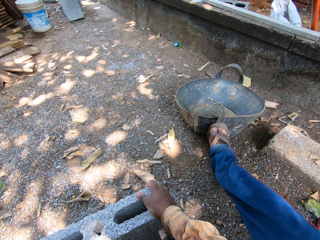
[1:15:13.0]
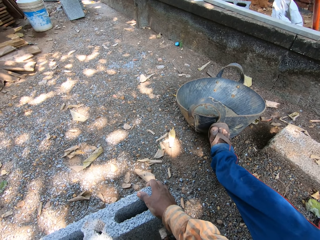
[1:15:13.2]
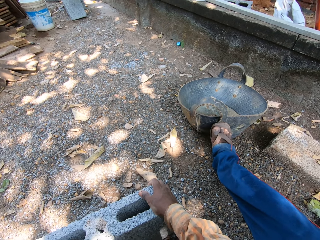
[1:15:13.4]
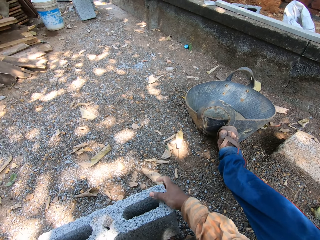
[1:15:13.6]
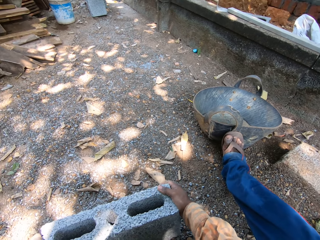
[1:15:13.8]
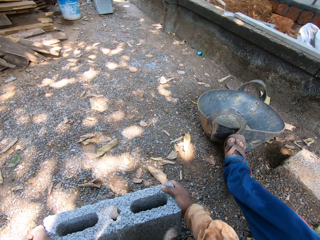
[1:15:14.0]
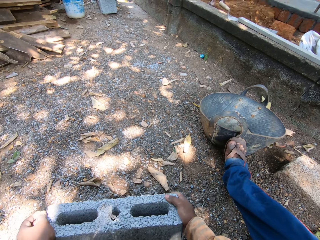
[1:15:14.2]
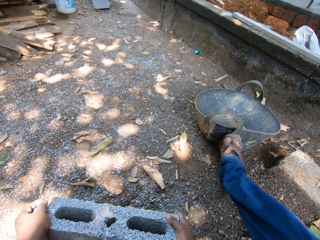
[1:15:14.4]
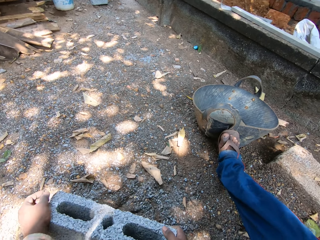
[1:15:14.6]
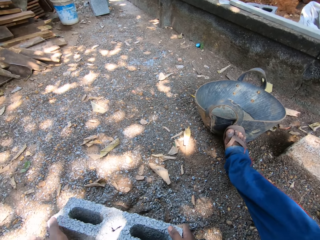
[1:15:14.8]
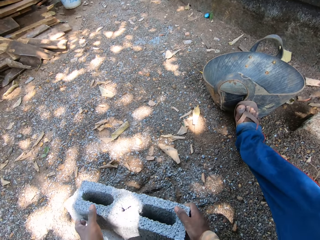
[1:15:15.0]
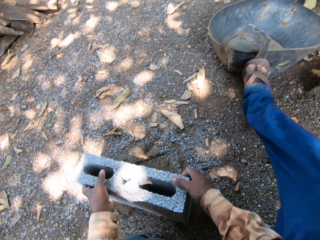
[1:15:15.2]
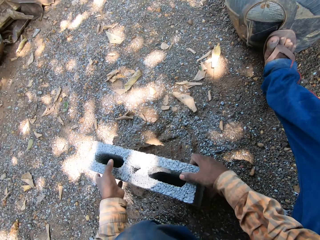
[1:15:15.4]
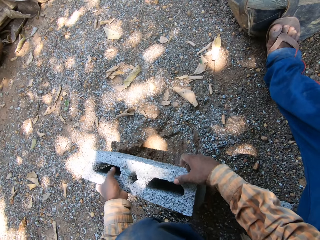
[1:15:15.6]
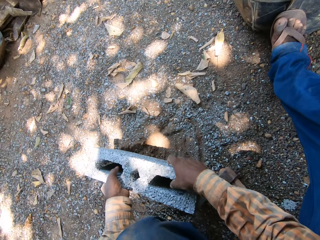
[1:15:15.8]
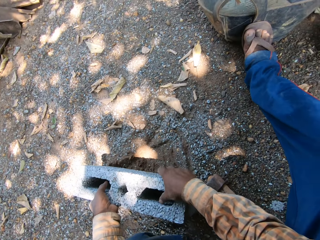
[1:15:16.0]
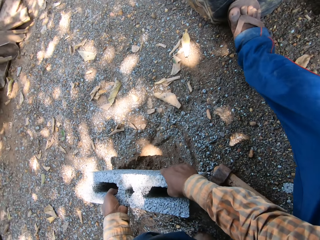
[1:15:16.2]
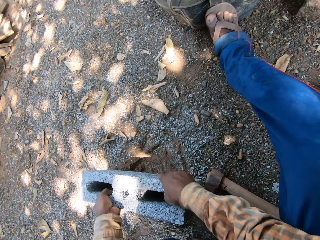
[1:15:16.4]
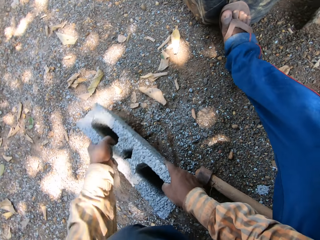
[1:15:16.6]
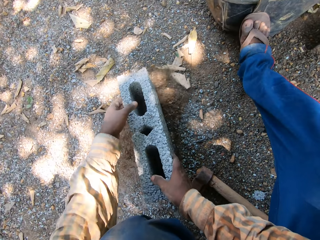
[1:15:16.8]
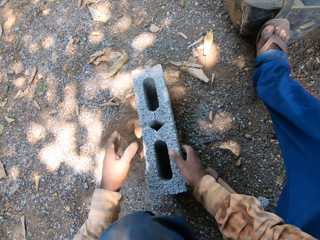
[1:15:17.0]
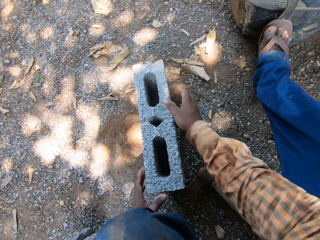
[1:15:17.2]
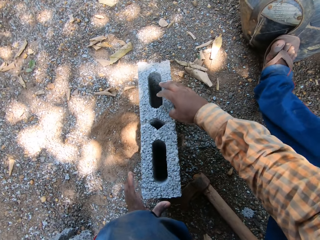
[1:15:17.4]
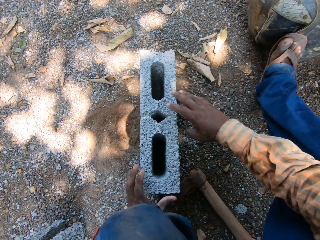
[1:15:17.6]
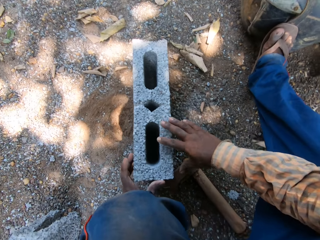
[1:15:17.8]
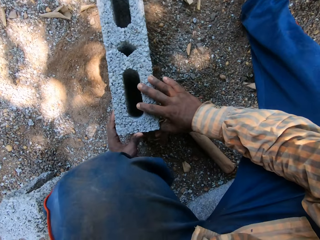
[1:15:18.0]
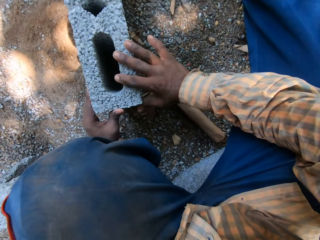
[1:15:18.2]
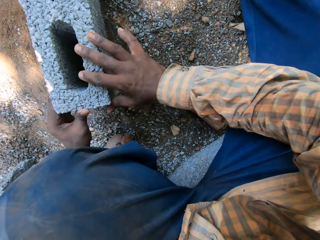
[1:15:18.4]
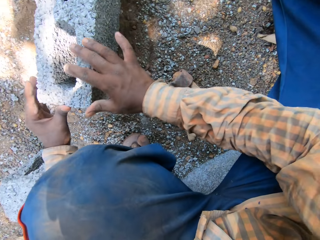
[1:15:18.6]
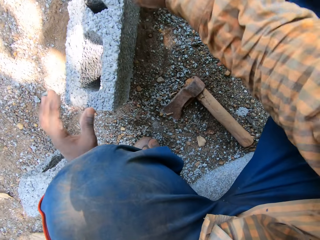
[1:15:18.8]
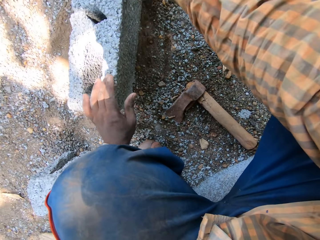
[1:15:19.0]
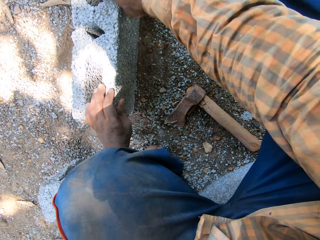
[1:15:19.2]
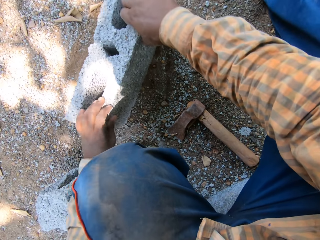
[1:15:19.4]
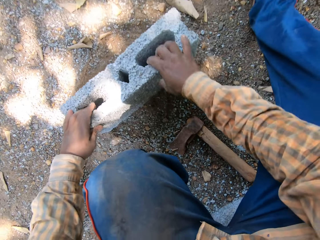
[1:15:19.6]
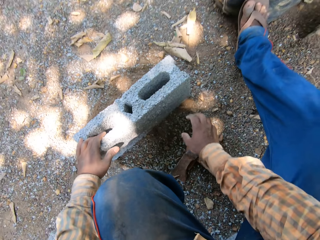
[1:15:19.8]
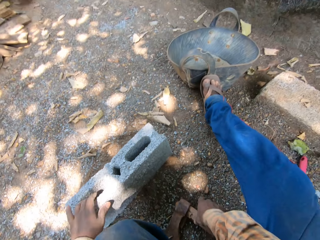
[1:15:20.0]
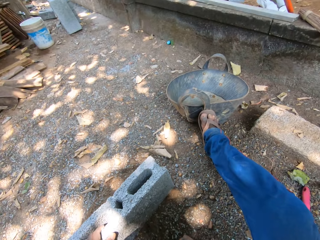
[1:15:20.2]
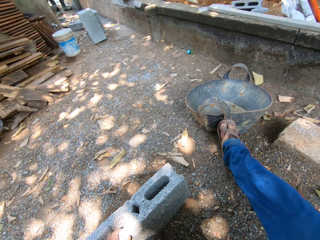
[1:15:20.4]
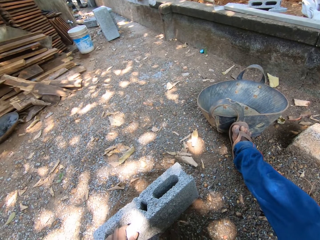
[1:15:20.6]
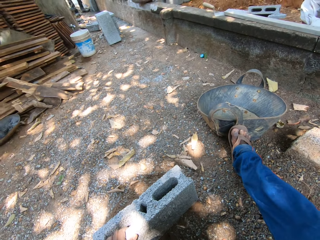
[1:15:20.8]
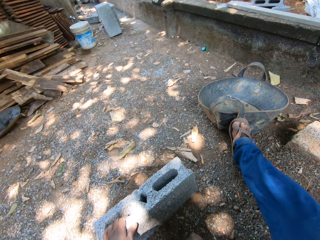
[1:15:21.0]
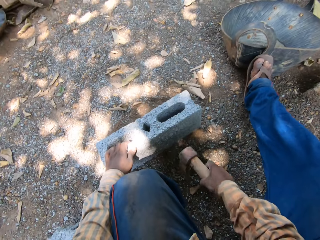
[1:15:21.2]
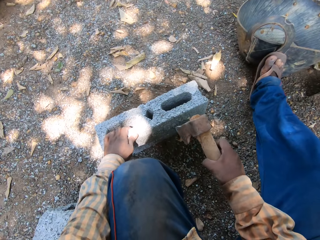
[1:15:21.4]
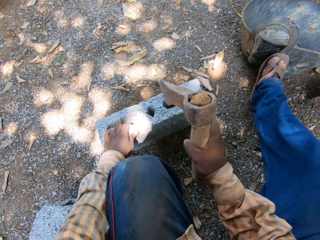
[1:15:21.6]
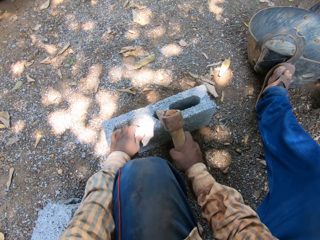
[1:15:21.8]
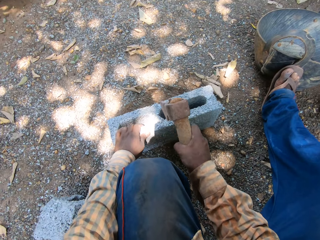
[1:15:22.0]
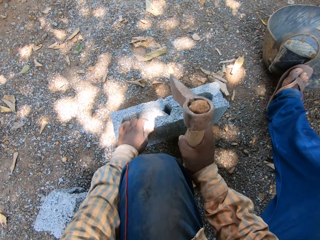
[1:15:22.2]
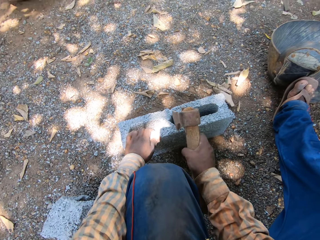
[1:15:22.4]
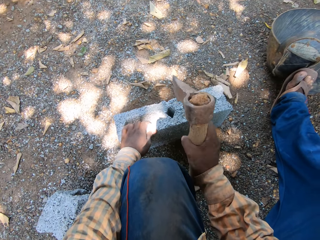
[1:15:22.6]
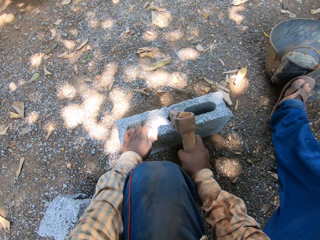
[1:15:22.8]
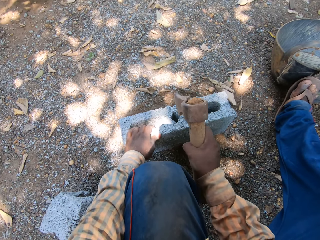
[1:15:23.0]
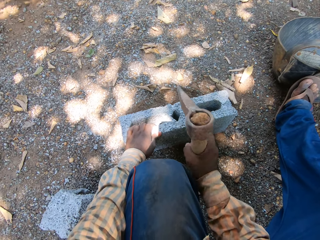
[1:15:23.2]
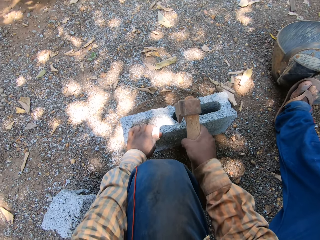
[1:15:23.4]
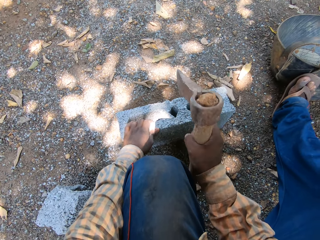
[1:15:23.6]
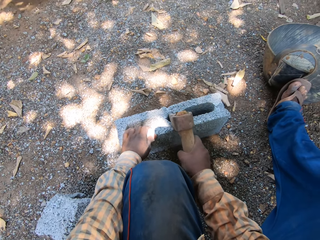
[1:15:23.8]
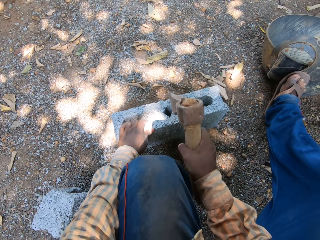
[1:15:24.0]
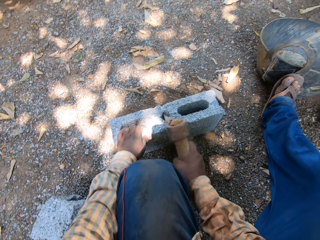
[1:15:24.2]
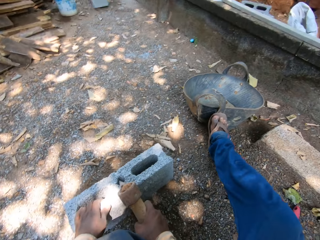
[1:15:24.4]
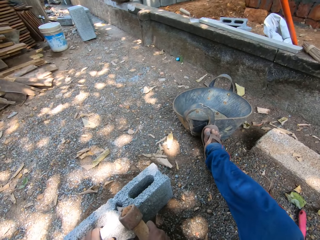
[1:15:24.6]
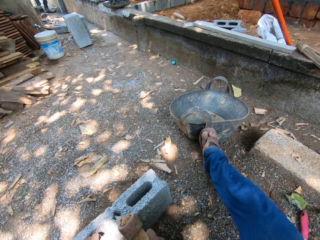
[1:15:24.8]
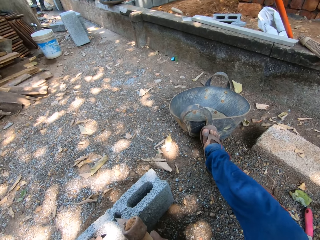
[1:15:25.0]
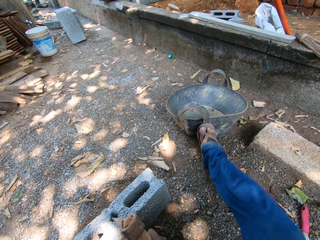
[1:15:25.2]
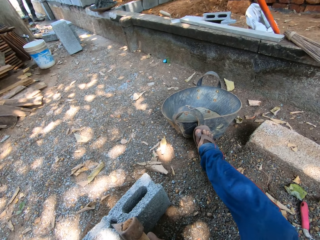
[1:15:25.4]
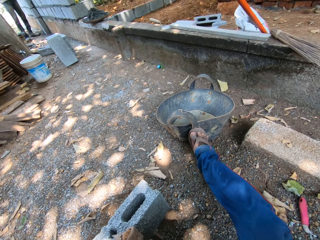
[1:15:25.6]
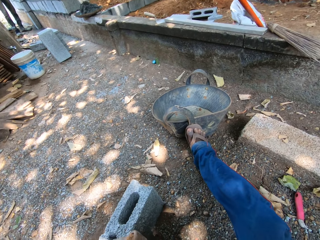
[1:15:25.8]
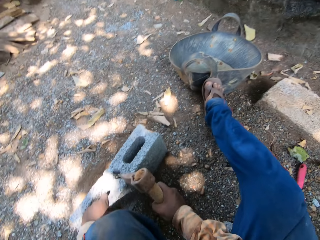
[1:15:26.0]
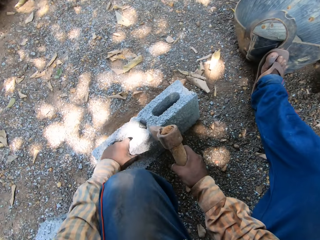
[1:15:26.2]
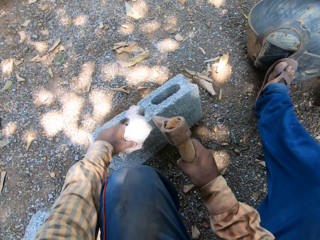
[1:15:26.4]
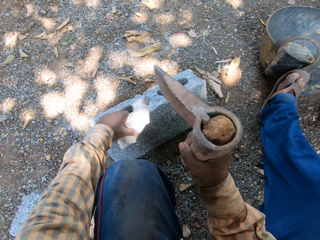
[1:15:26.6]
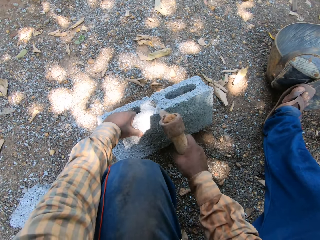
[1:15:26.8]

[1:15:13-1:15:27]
The camera wearer turns the brick on the ground with both hands. He picks up the axe from the ground with his right hand. He holds the brick with his left hand. He hits the brick with the axe in his right hand. He cuts the concrete block.

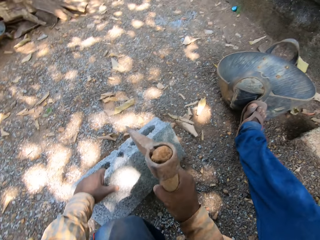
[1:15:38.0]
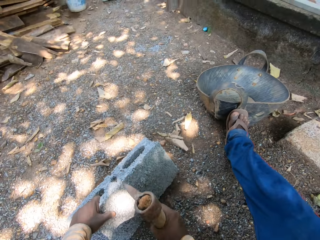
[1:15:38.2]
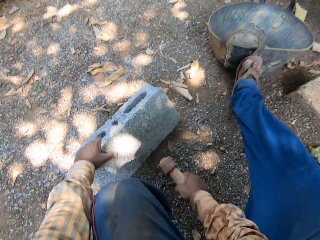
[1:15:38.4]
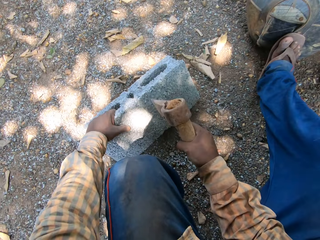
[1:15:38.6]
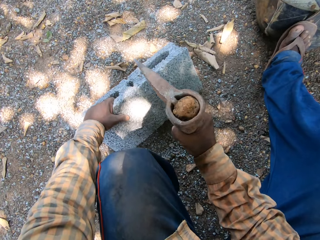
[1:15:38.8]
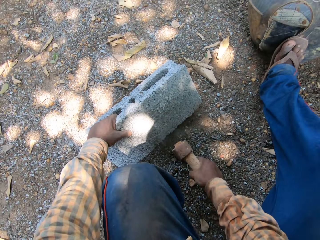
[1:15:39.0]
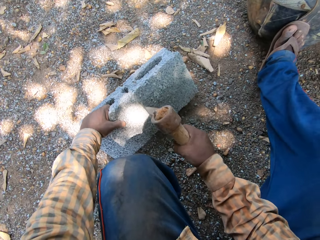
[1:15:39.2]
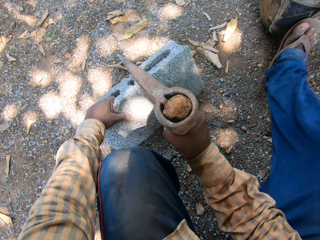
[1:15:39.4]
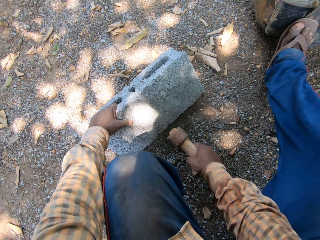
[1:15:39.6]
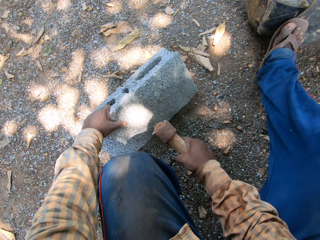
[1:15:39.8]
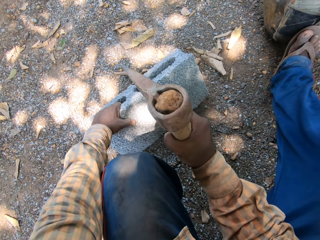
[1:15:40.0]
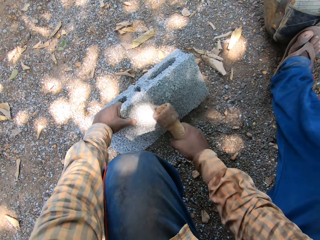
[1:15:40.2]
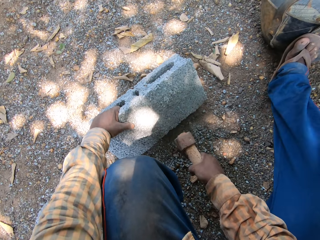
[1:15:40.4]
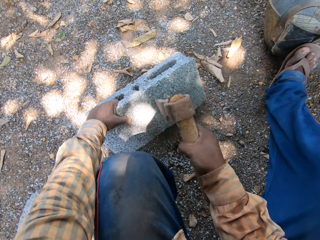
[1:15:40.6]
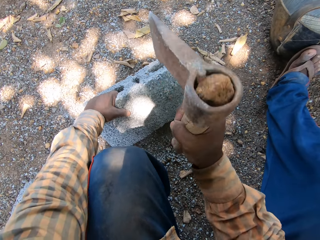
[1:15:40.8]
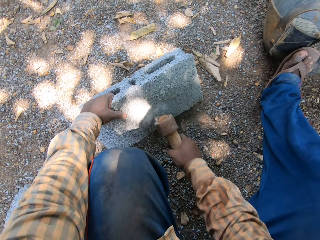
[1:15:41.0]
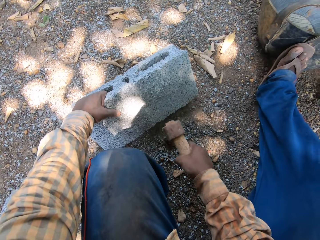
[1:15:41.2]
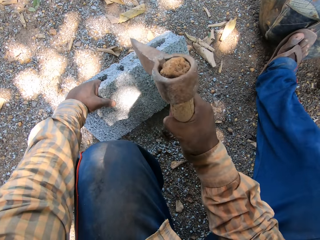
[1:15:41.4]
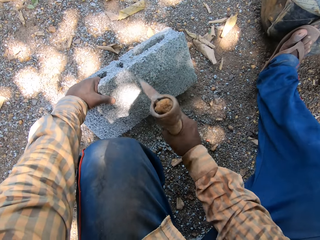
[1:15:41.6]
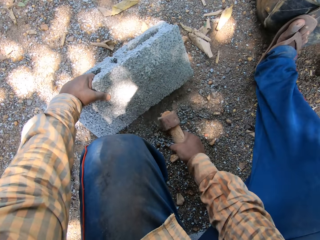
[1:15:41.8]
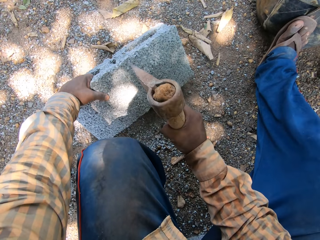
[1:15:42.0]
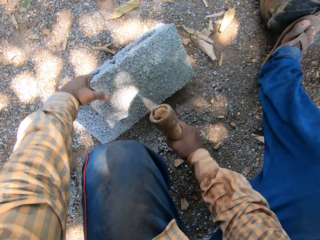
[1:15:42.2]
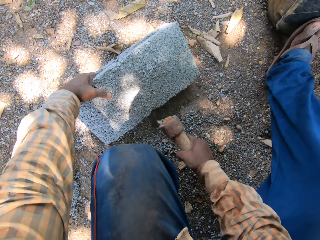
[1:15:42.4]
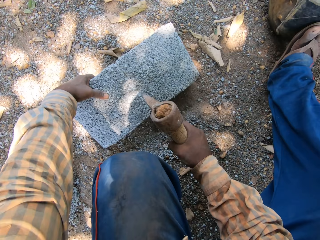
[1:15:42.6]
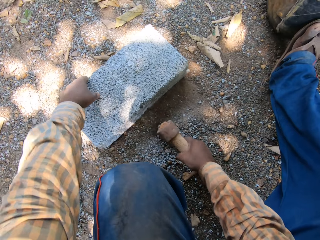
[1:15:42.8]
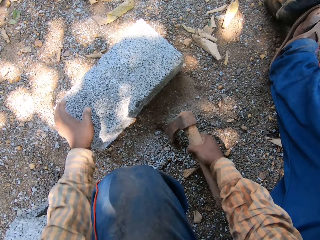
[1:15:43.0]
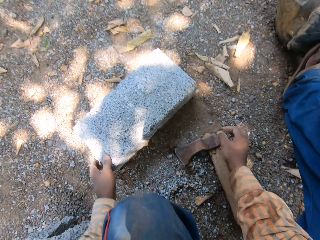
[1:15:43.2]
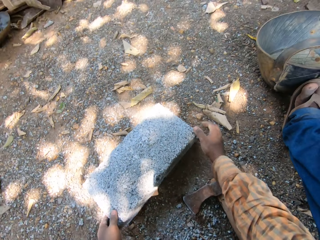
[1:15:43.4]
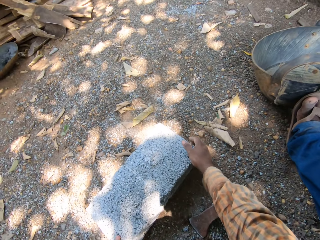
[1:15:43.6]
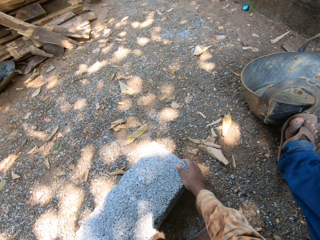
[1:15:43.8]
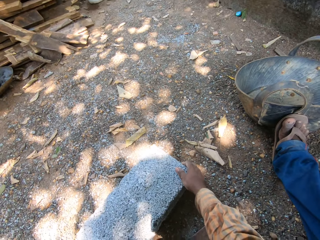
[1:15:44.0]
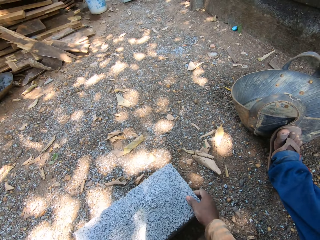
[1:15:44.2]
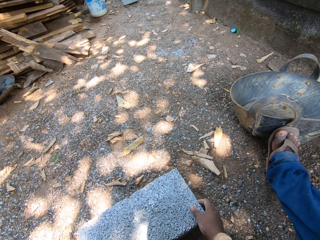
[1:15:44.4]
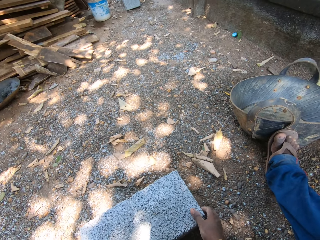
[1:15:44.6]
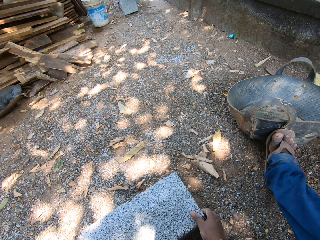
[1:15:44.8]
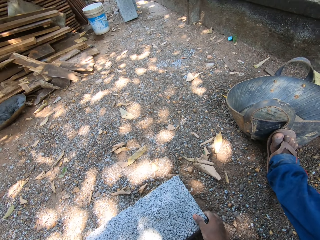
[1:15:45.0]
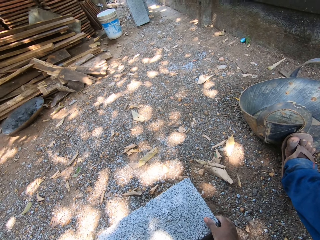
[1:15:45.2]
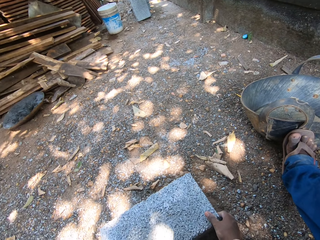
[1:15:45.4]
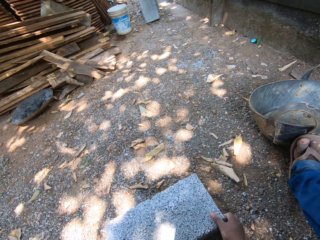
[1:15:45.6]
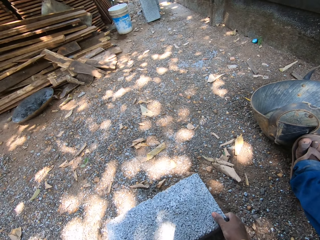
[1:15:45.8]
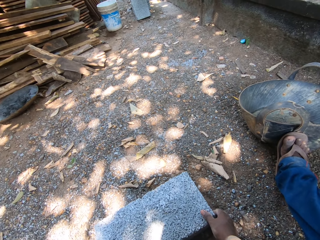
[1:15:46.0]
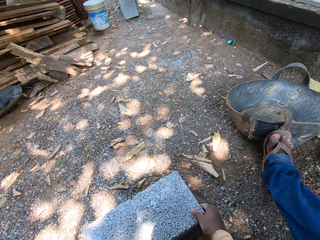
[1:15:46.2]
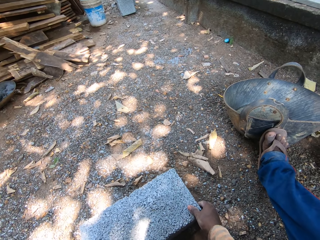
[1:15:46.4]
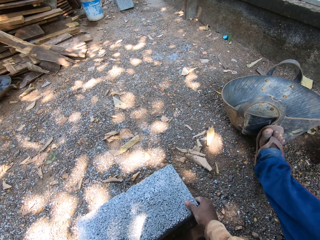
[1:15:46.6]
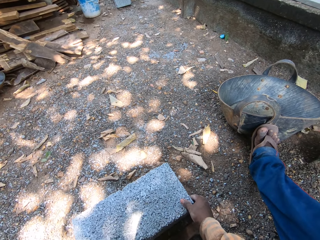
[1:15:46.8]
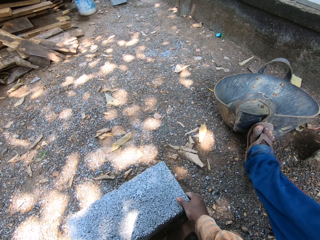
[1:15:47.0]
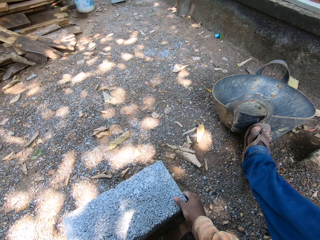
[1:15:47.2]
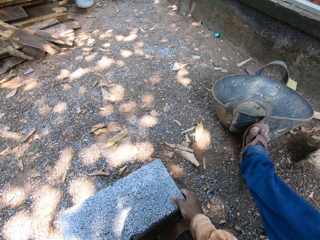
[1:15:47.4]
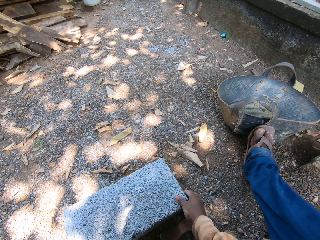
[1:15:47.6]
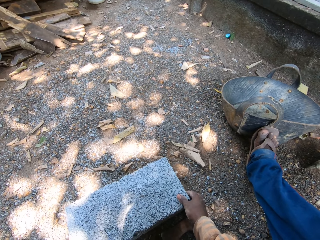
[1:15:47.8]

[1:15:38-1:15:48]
The camera wearer interacts with a man. He drops the axe on the ground with his right hand. He drops the concrete block. He holds the brick with both hands. He moves the concrete block.
